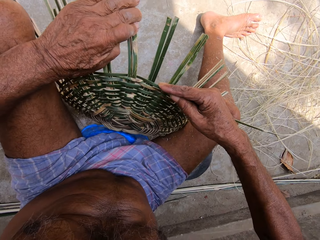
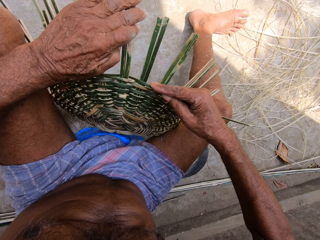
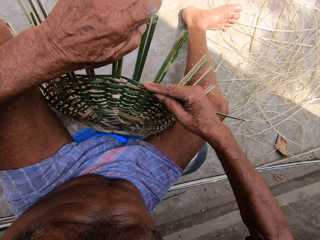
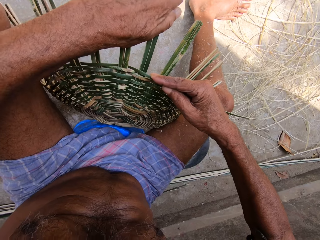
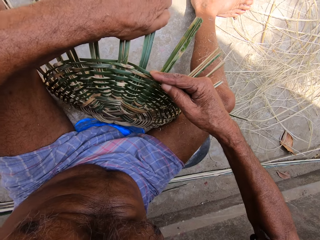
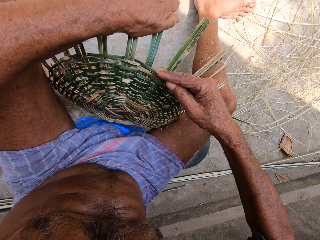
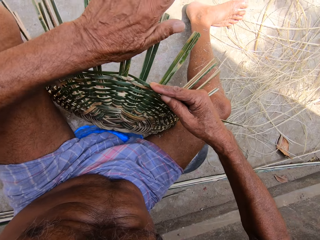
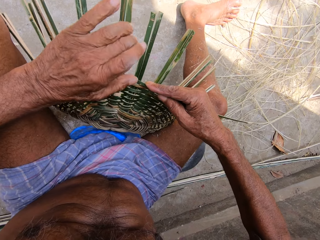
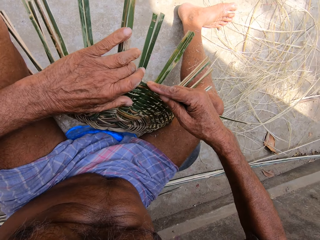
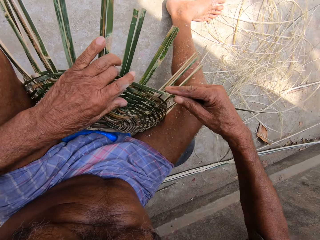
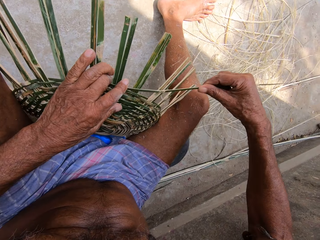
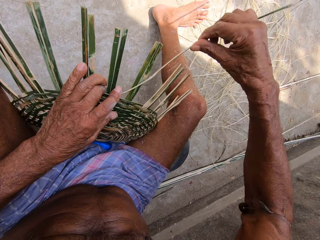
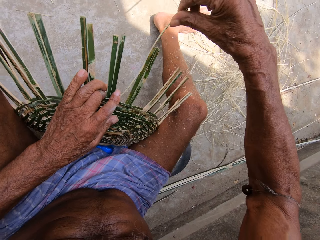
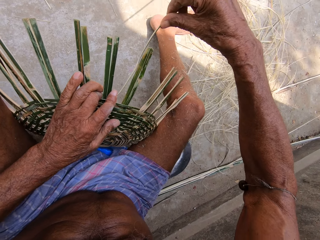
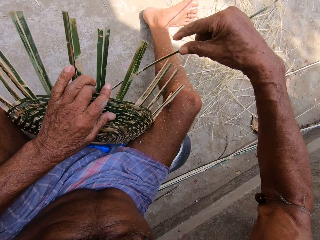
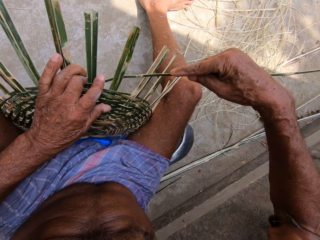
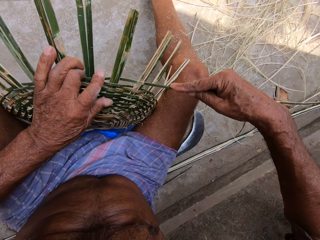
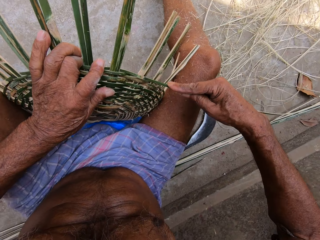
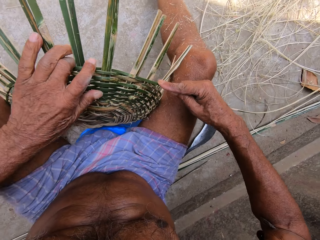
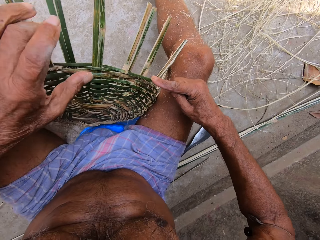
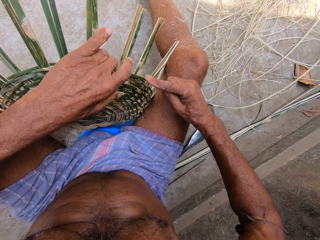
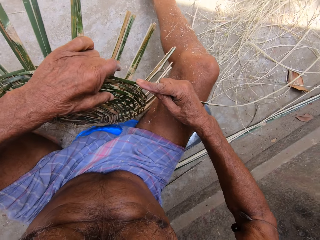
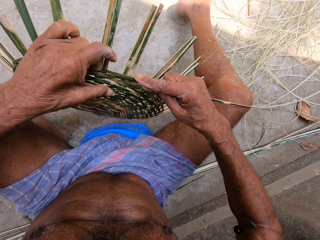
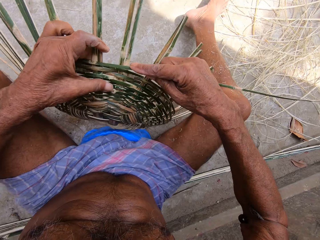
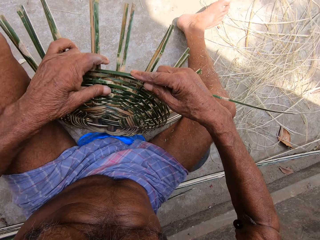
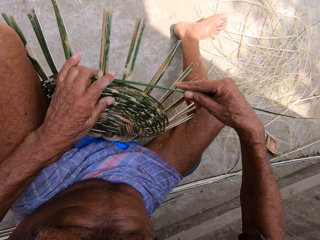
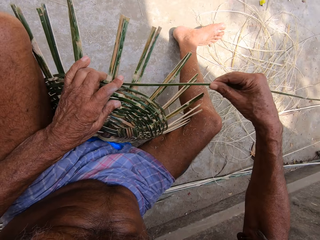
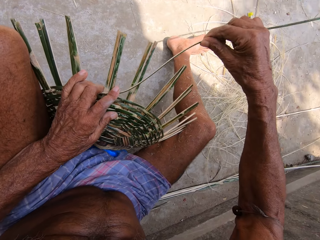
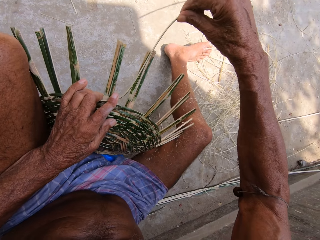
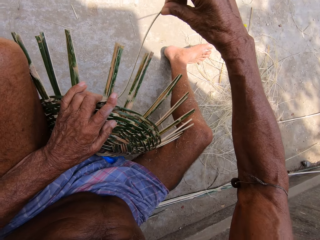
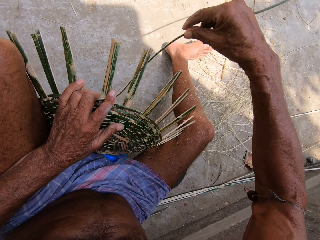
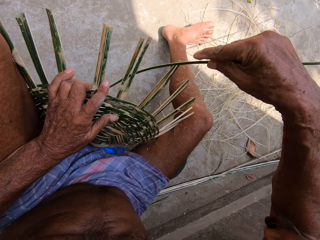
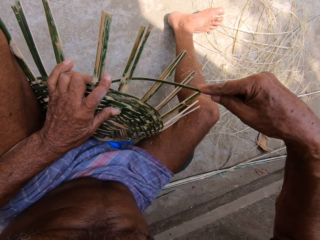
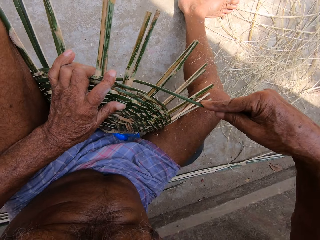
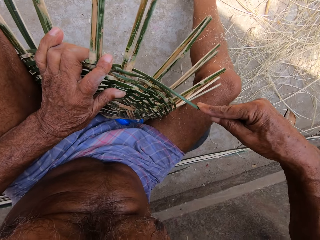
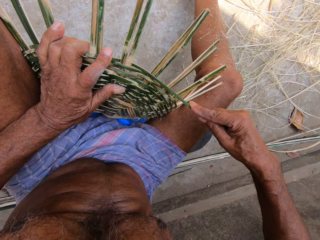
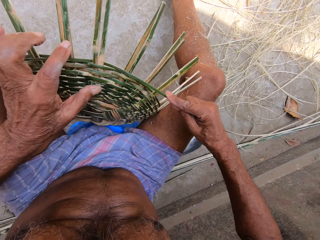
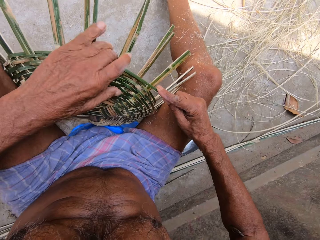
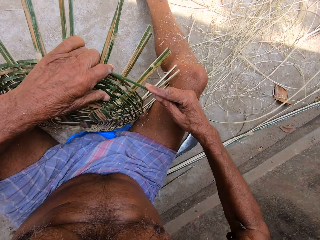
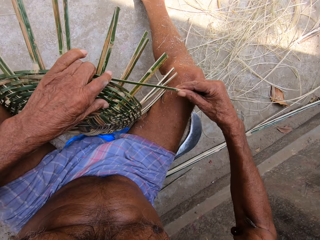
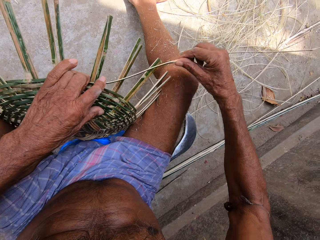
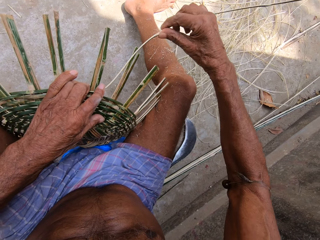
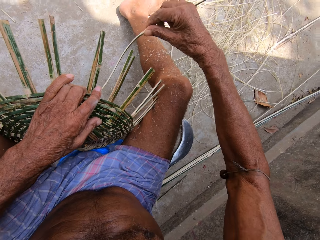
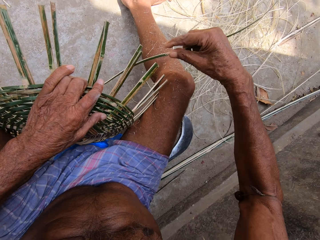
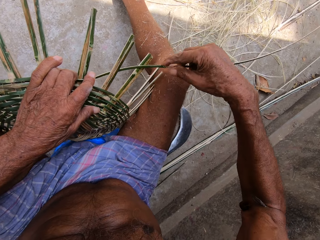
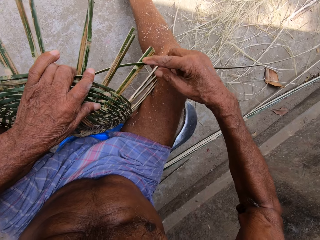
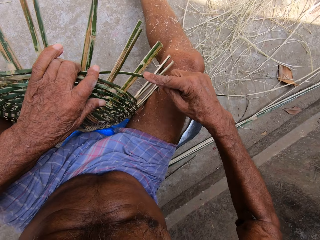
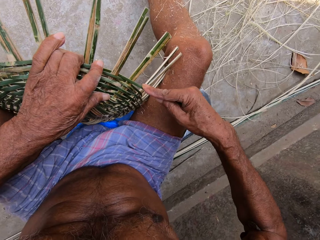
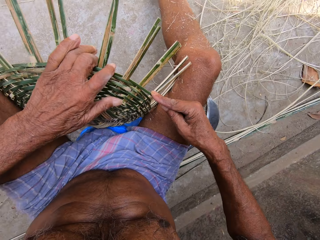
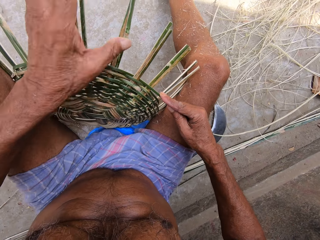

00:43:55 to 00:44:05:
The camera wearer weaves with a bamboo strip. They turn the basketry. They weave with the bamboo strip.

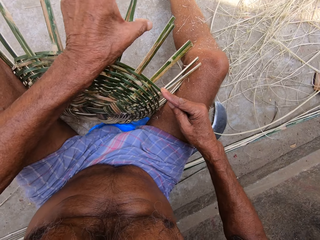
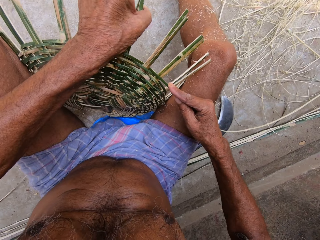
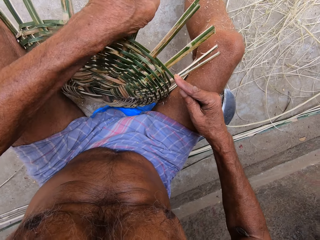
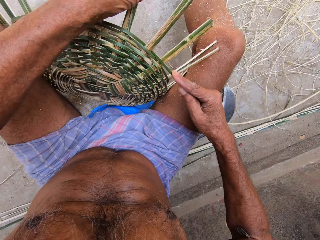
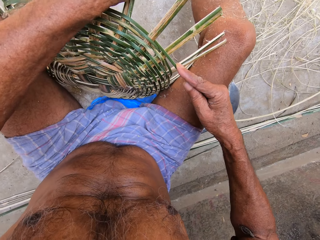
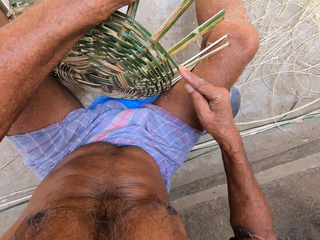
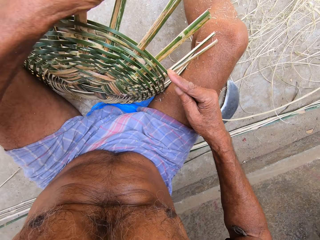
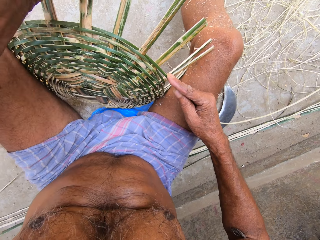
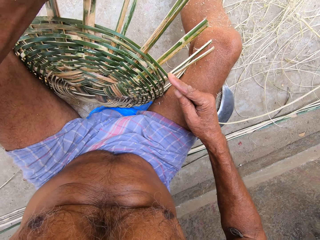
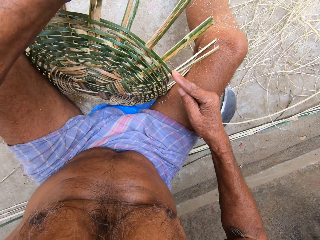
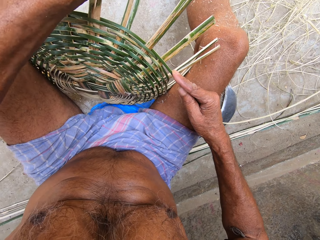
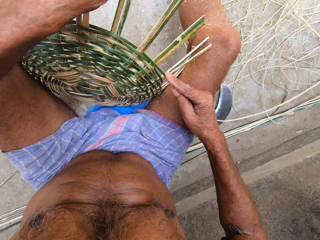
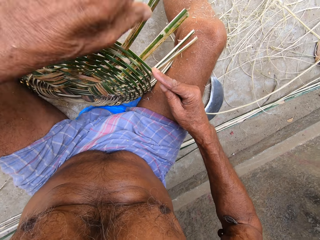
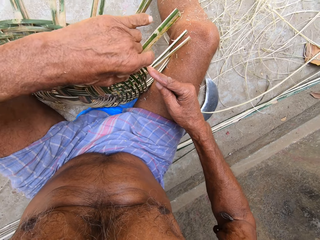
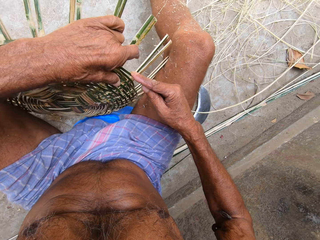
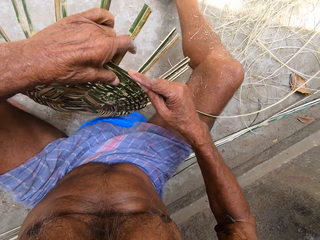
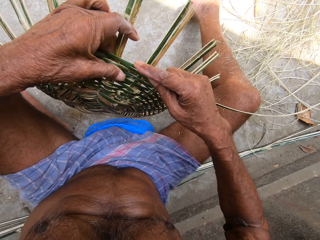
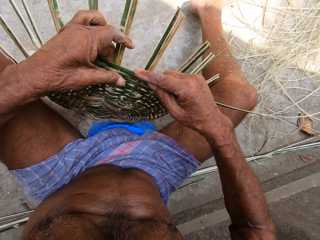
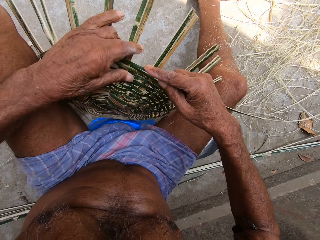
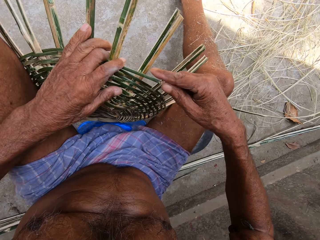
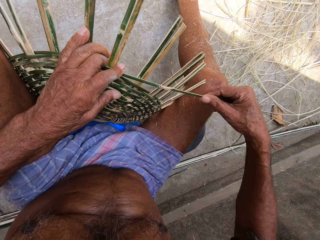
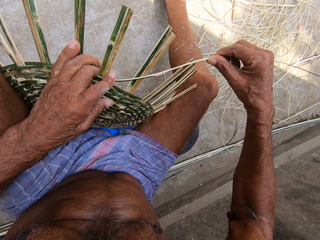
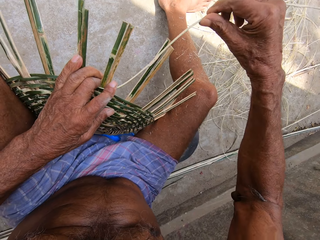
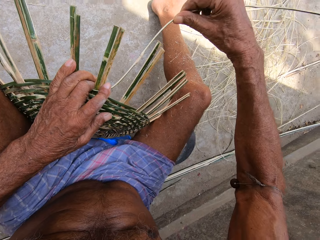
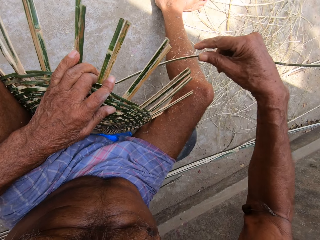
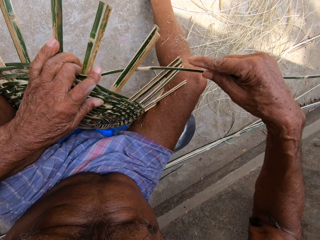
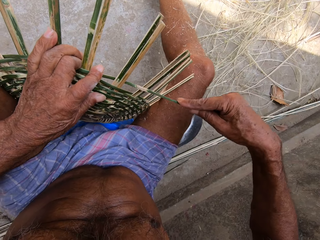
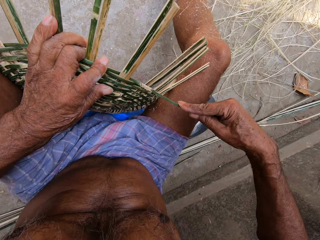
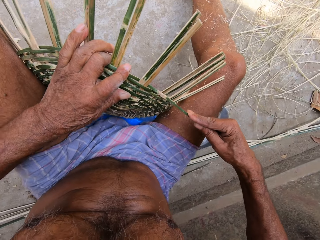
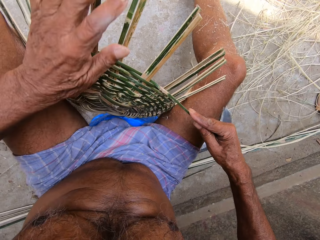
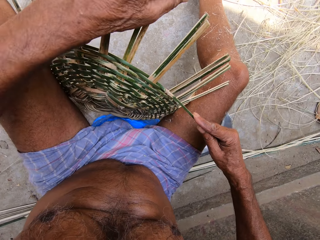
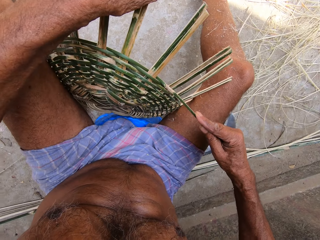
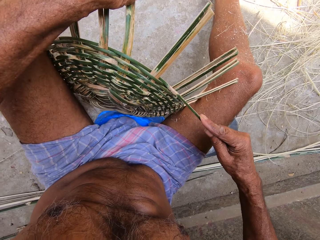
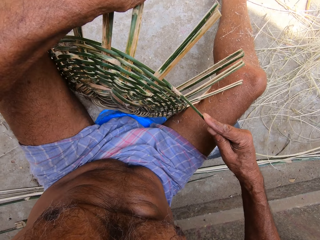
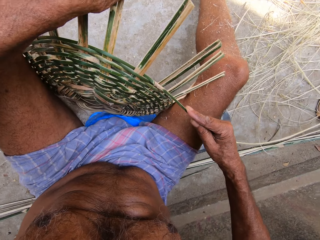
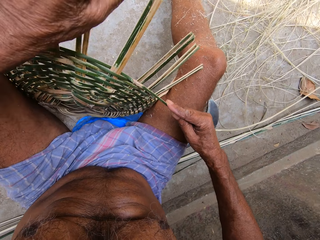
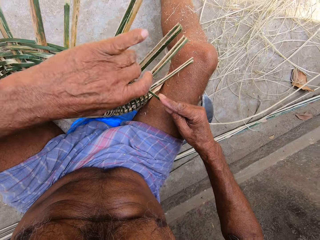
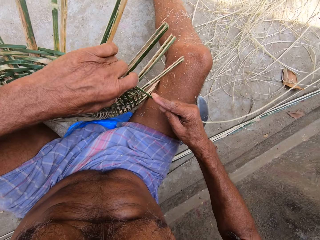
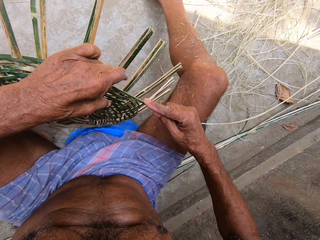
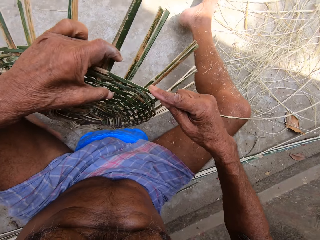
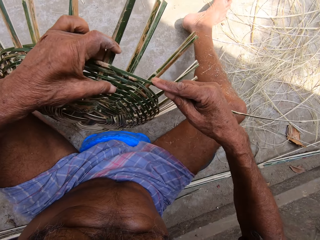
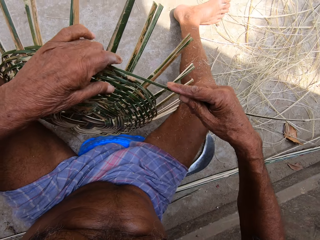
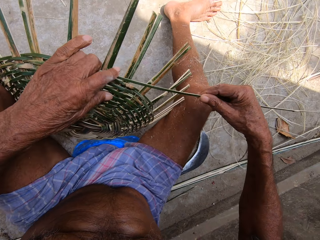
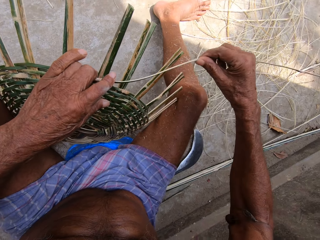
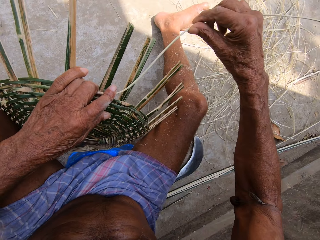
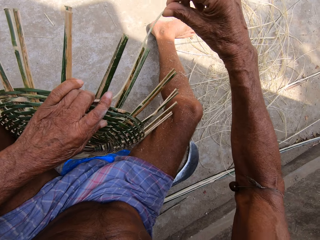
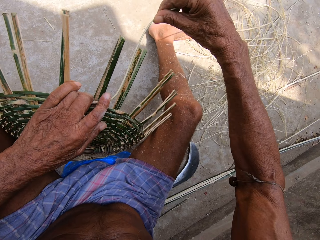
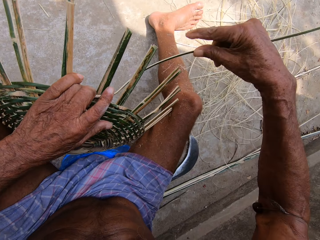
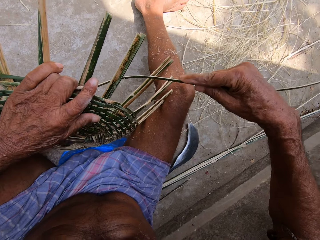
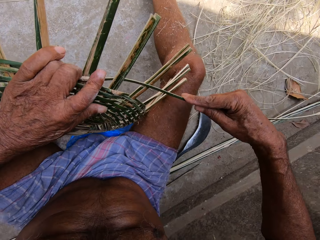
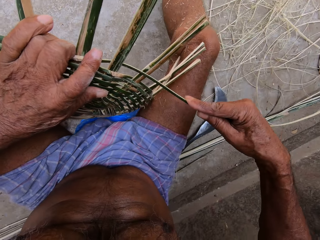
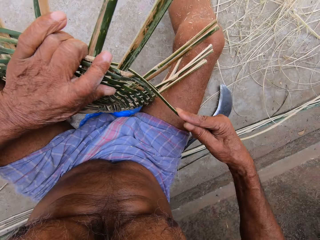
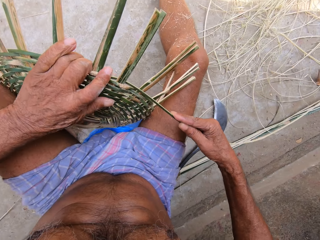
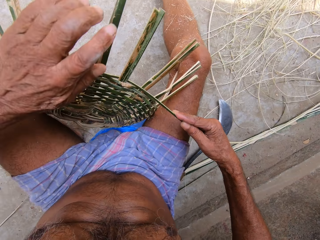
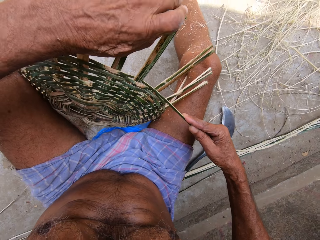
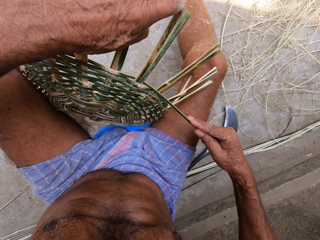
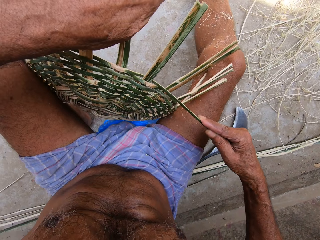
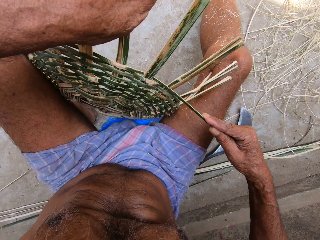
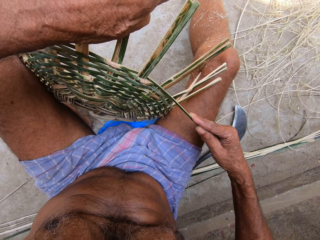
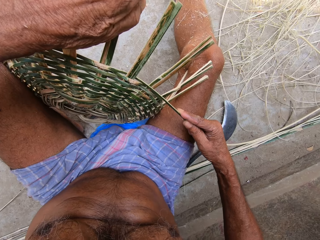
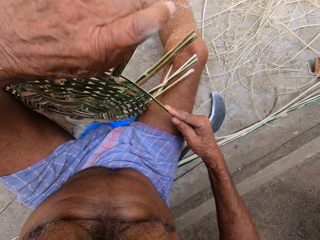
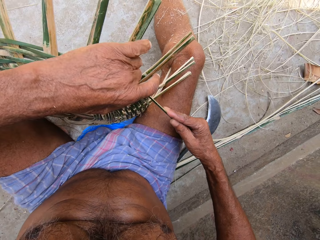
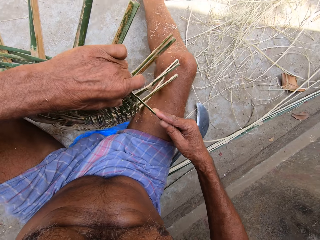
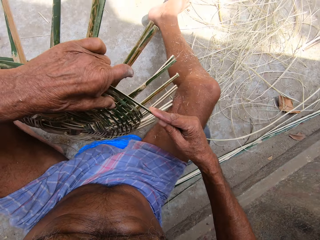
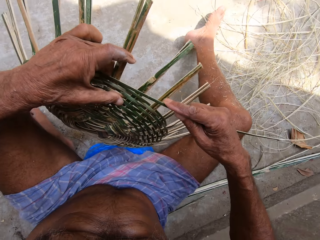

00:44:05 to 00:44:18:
The camera wearer turns the basketry. They weave with a bamboo strip. They turn the basketry. They weave with the bamboo strip. They bend the bamboo strip.
